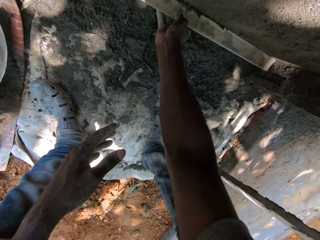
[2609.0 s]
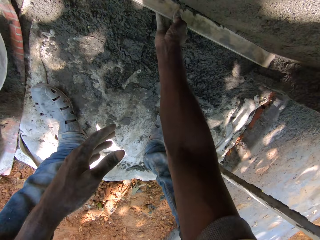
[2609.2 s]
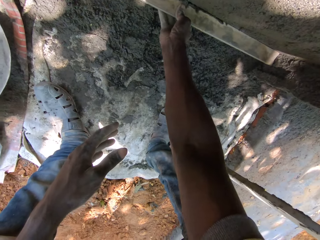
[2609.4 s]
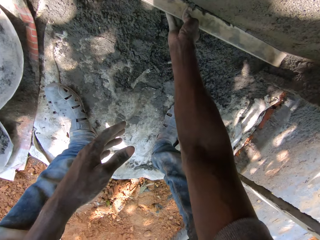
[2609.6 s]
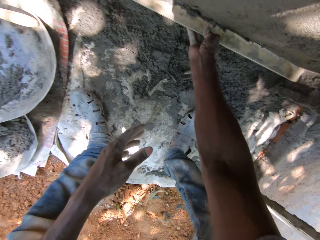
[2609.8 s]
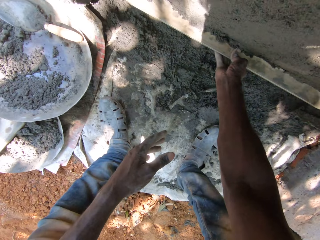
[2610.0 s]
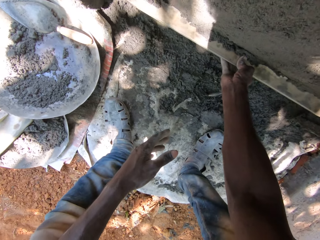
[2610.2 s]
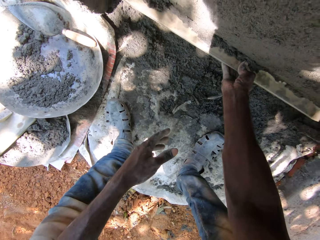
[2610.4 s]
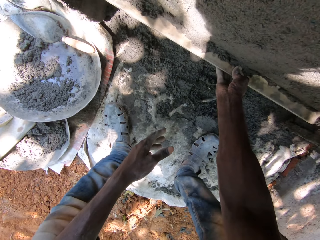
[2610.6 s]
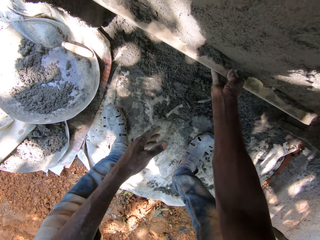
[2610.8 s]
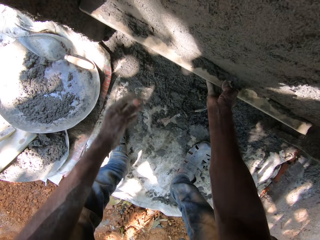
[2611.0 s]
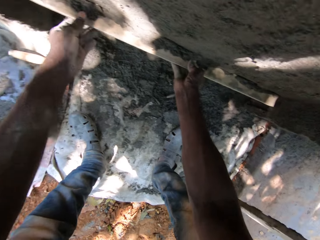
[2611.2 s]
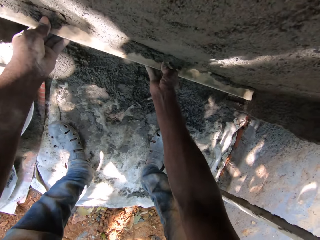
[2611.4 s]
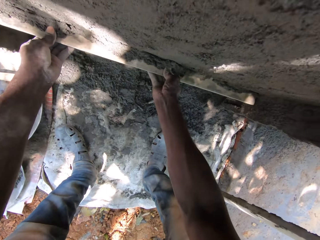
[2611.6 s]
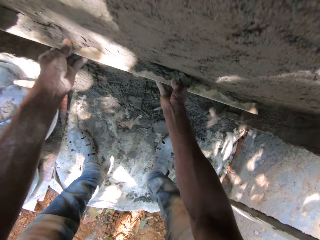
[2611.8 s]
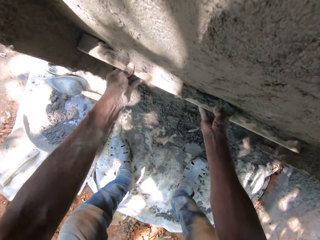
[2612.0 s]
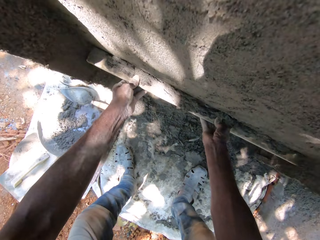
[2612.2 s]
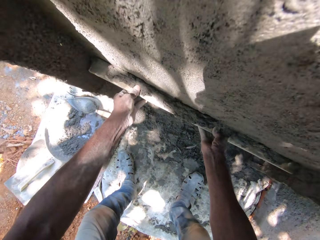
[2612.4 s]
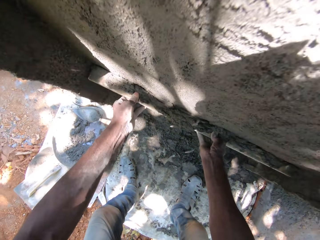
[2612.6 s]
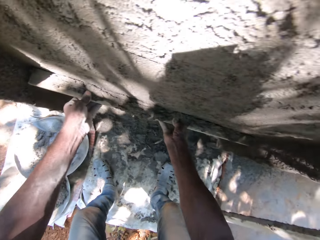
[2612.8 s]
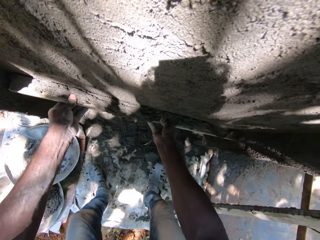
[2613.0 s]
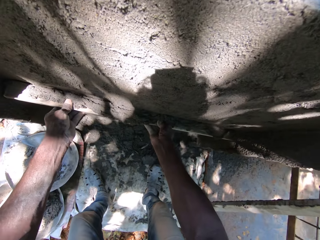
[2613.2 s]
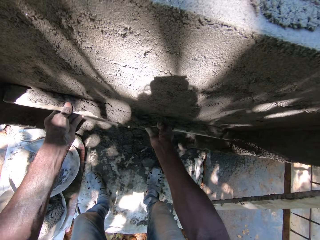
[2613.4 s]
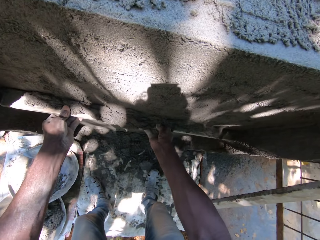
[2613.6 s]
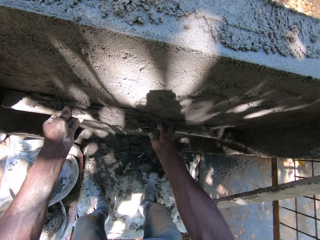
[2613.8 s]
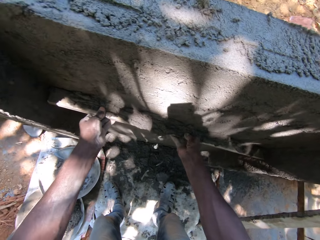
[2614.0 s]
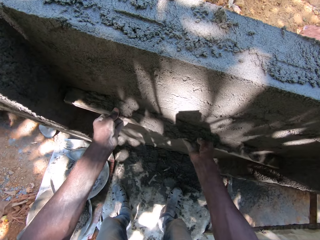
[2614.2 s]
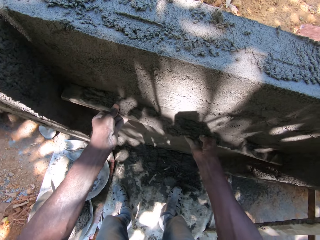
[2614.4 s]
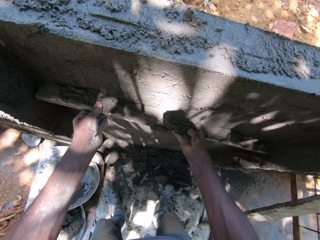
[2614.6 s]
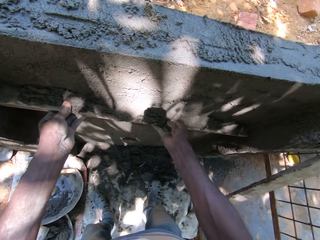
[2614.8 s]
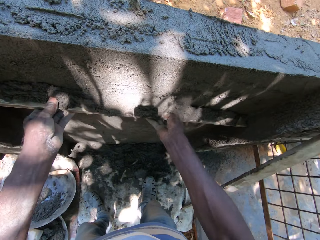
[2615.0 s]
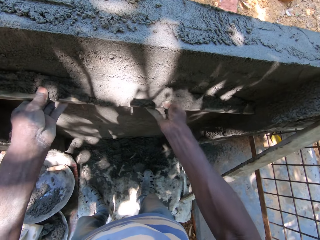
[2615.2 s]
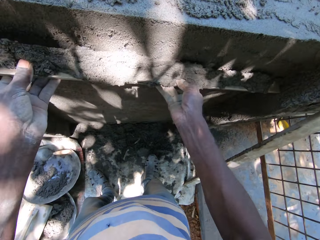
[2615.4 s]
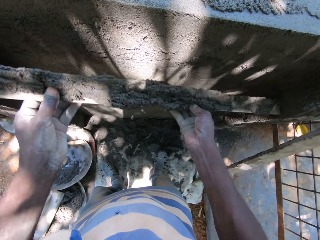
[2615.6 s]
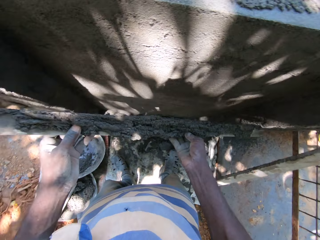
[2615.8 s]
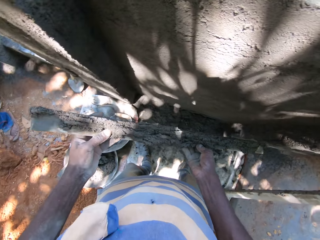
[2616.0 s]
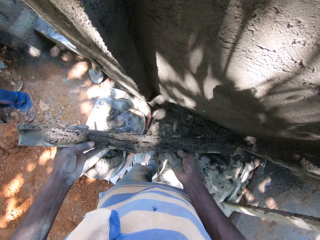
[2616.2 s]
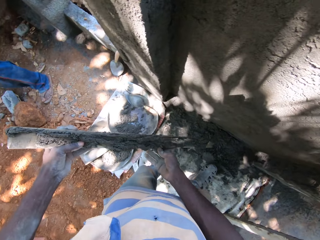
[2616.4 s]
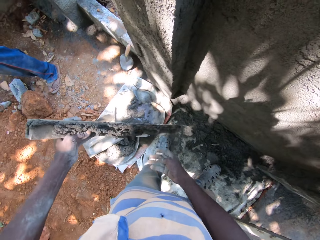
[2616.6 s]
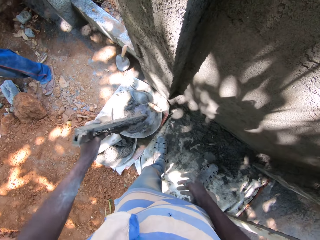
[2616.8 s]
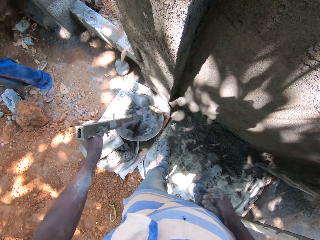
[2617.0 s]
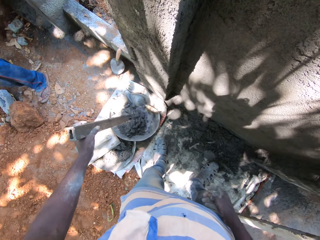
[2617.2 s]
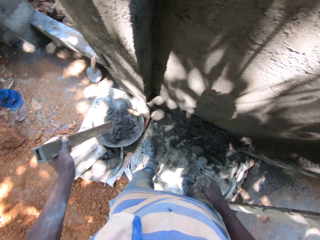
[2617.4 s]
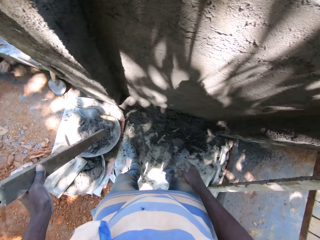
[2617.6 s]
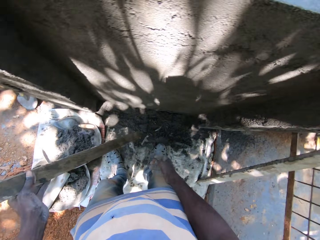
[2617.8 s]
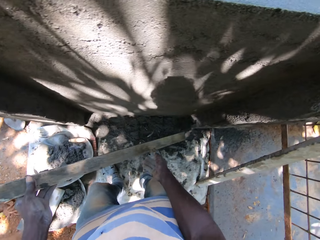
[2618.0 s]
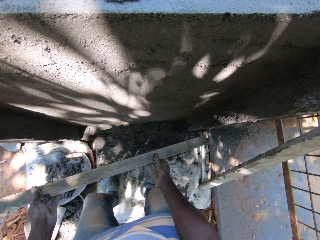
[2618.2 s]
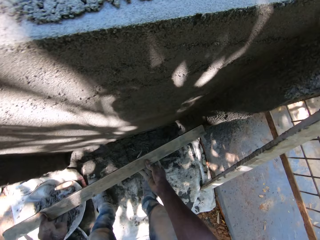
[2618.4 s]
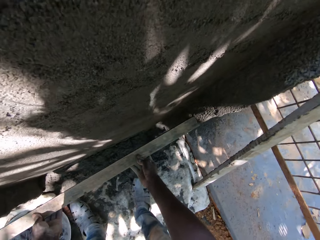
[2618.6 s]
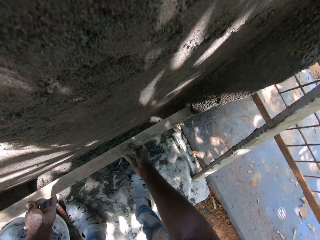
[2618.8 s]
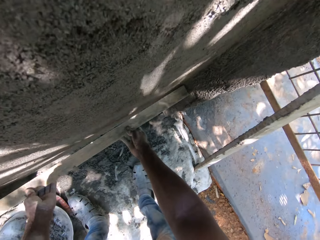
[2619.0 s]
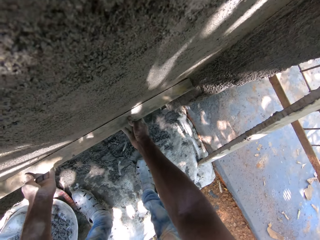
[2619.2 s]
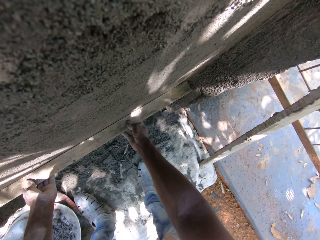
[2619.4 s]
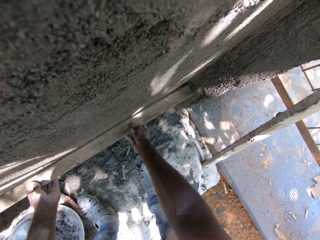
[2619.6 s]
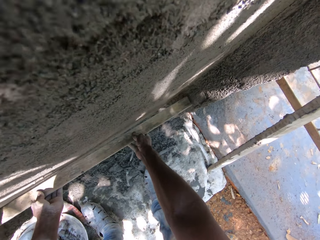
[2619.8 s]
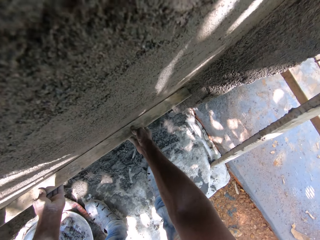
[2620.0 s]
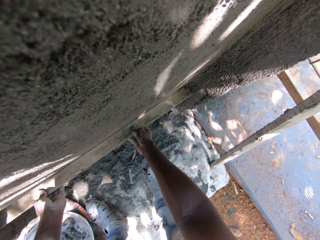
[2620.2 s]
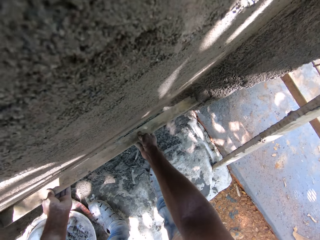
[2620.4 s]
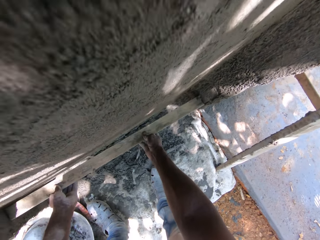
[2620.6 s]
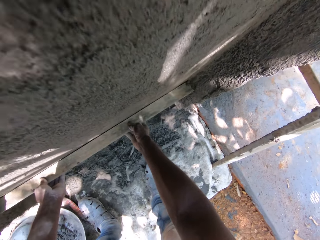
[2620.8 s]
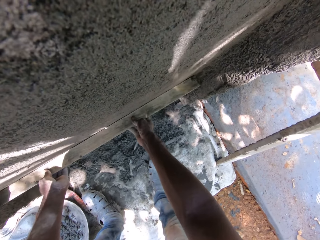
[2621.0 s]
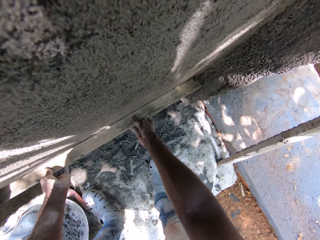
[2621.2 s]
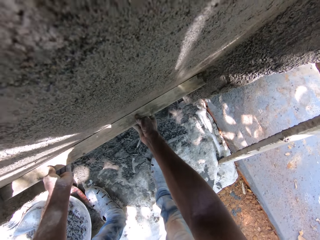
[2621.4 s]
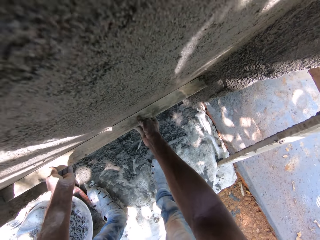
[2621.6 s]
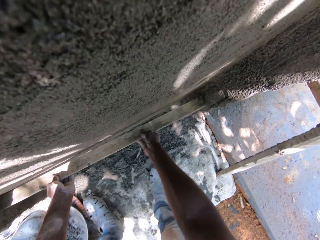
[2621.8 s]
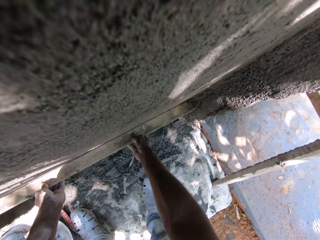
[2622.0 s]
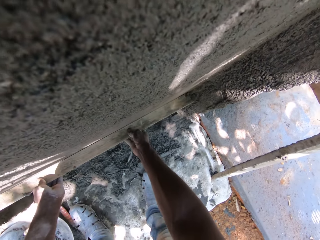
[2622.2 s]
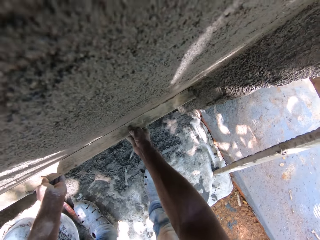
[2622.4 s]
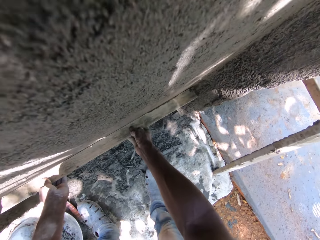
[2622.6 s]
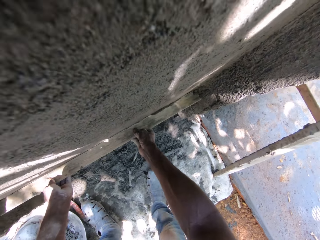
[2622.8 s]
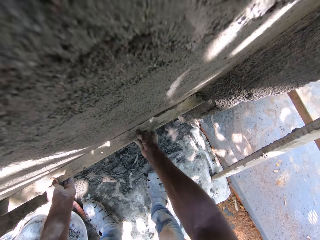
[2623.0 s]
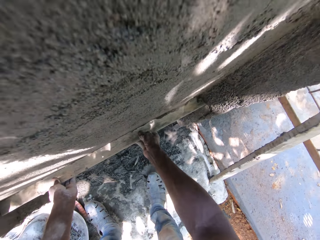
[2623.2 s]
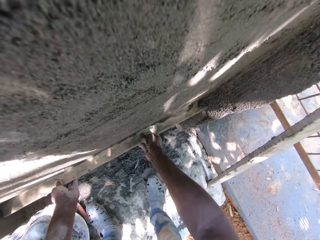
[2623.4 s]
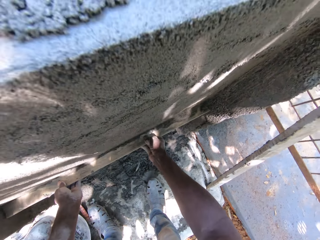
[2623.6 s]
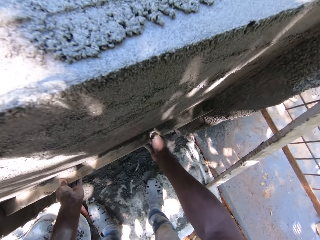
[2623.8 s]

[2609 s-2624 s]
A man converses with the camera wearer. The camera wearer adjusts the plastered wall with the plank with both hands. He shakes off the plank into the pan with his left hand. He pours extra concrete in the container. He adjusts the plastered wall with the plank with both hands. He smoothens the concrete on the wall with a metal.

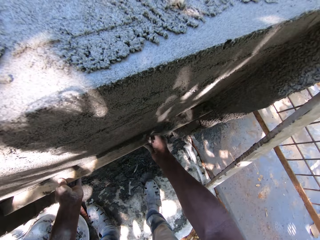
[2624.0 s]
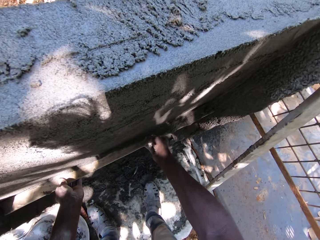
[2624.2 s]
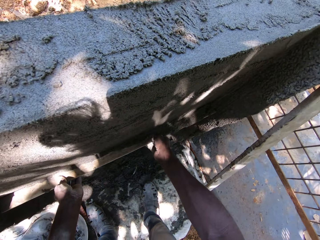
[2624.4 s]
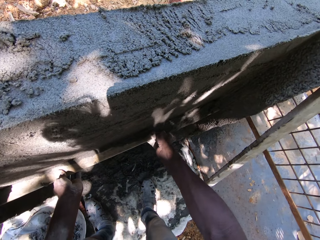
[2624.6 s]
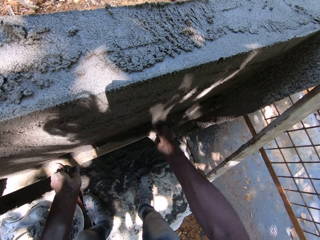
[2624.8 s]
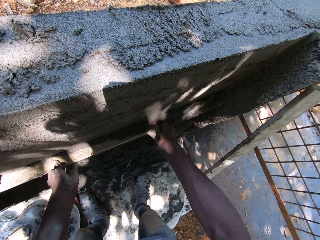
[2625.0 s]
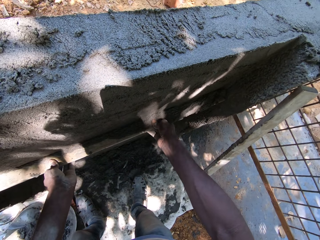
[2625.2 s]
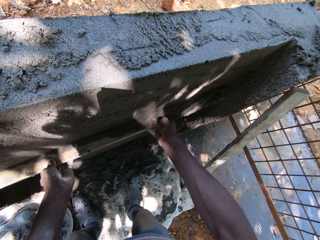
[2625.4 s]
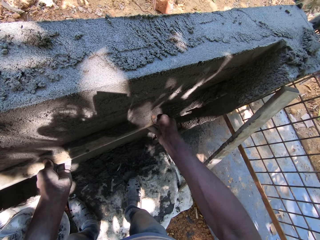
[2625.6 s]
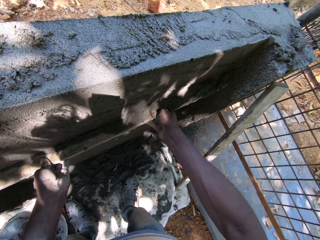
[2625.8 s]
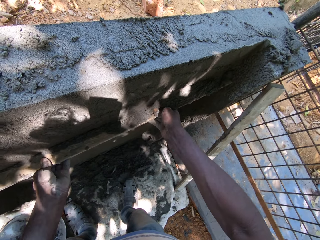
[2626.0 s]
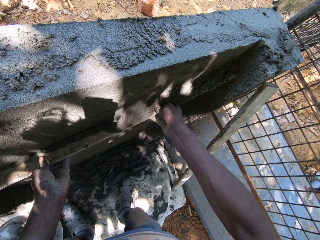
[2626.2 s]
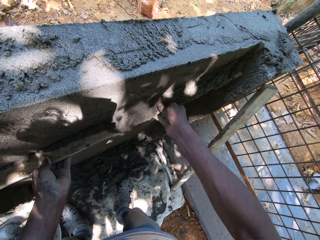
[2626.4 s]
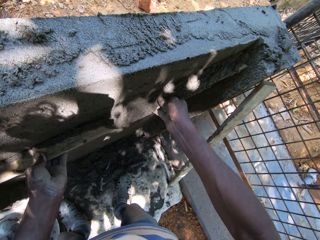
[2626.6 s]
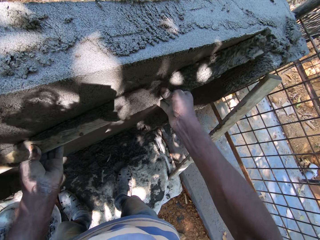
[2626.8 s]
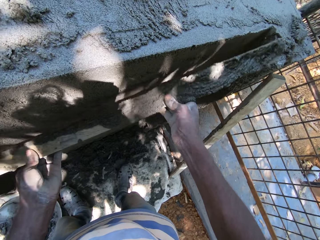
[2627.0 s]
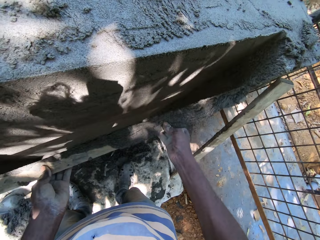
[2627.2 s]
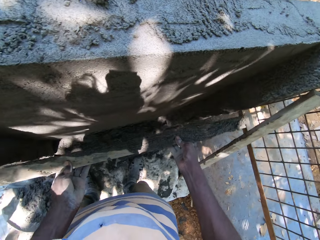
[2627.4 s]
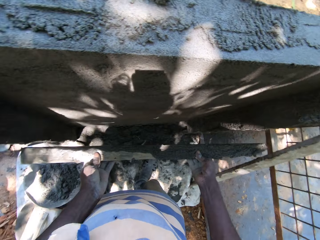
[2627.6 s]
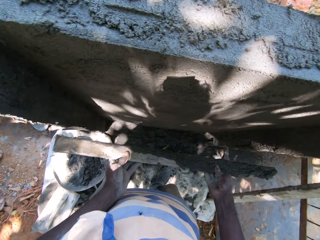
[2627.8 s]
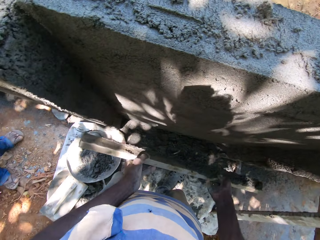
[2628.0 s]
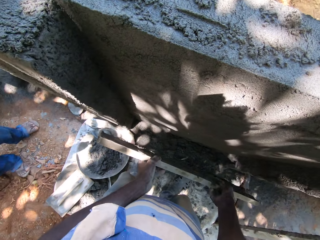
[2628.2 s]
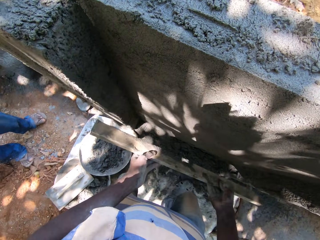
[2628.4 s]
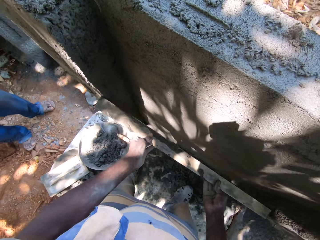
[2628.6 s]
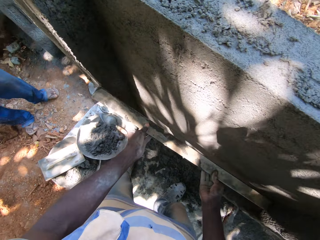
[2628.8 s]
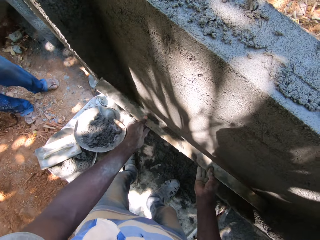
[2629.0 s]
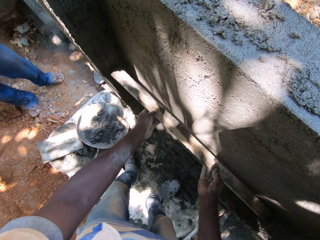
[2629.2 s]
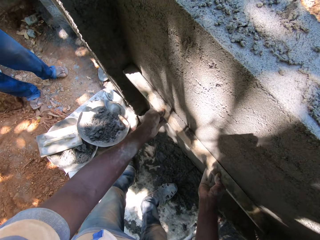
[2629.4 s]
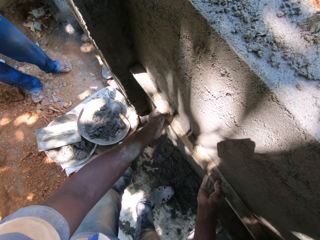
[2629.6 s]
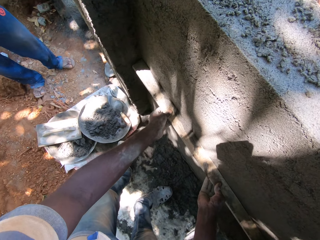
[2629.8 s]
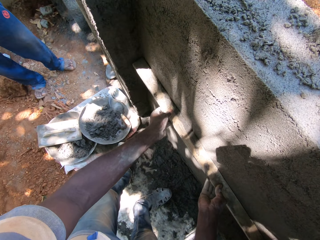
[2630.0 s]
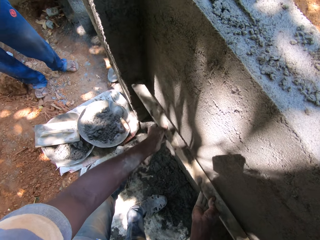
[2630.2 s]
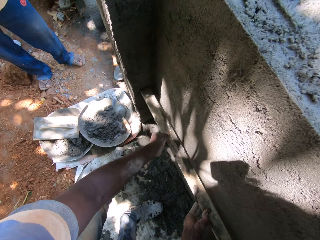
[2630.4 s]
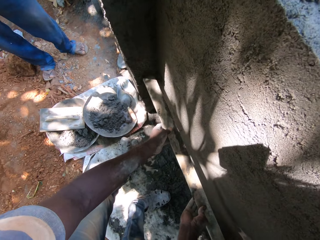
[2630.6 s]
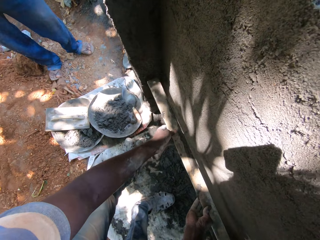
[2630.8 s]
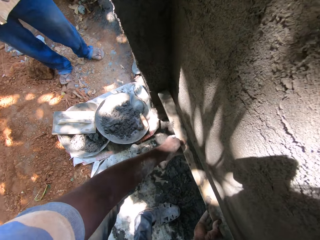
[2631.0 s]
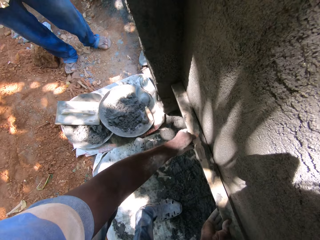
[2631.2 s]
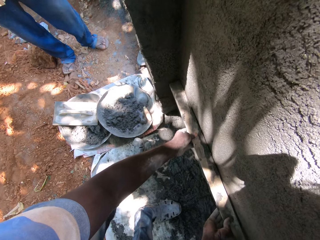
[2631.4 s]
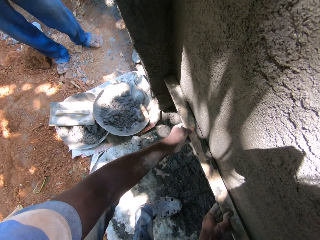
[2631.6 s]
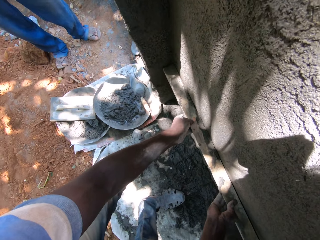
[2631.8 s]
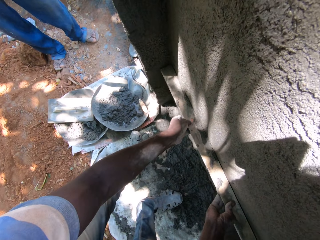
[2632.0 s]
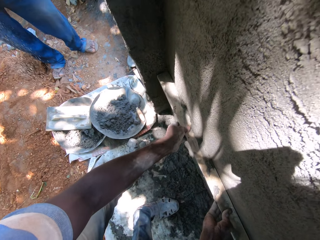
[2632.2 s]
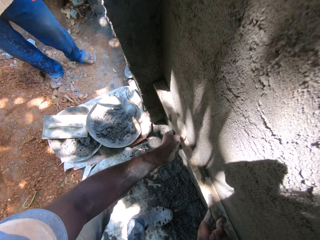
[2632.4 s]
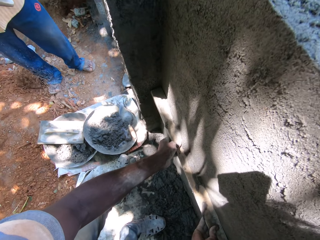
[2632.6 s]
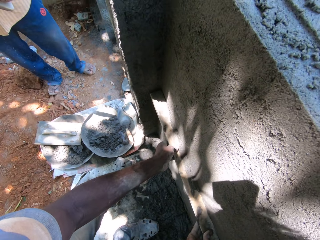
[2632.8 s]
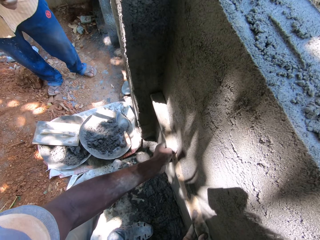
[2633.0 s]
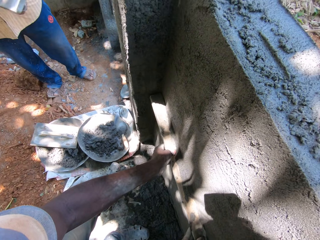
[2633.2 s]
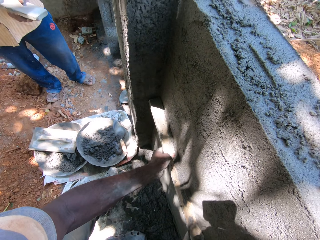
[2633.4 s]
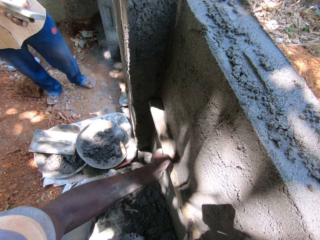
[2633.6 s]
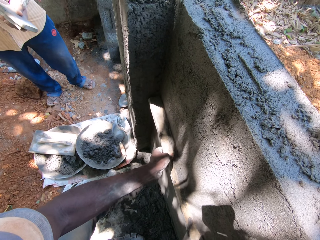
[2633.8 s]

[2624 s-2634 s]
The camera wearer shakes off the plank with both hands. He adjusts the plastered wall with the plank with both hands. He does so again.
